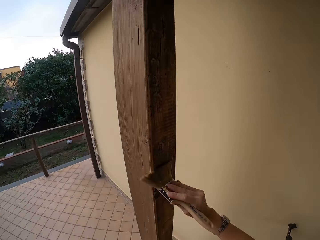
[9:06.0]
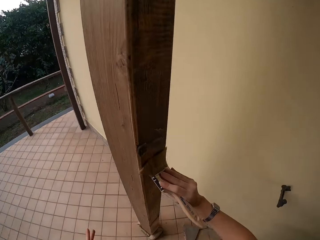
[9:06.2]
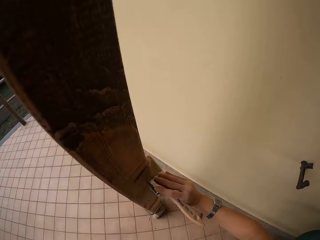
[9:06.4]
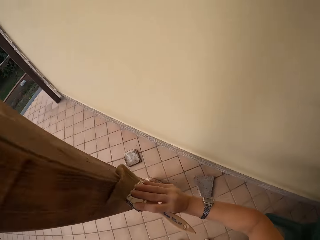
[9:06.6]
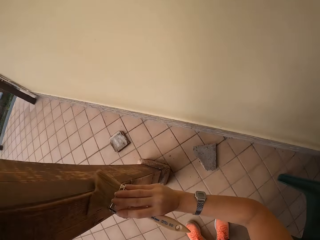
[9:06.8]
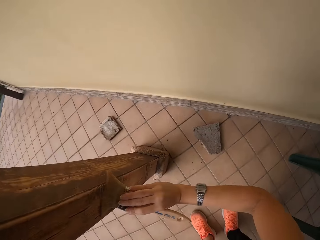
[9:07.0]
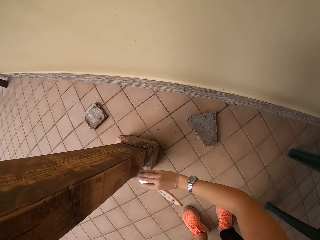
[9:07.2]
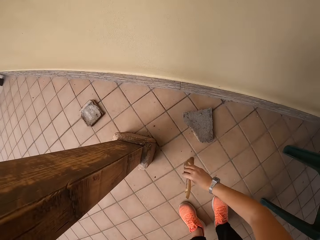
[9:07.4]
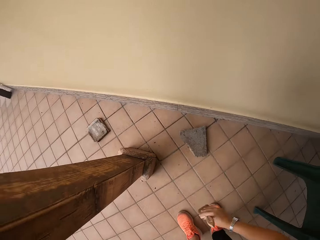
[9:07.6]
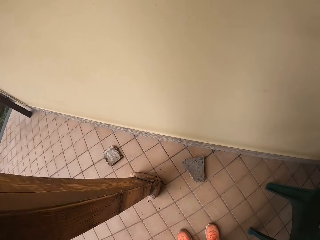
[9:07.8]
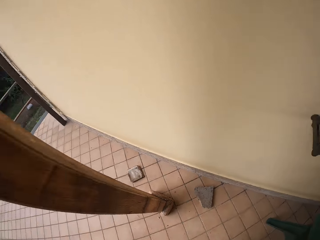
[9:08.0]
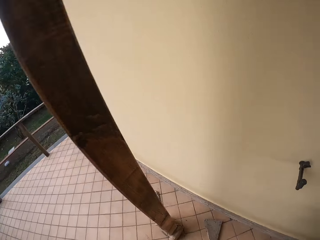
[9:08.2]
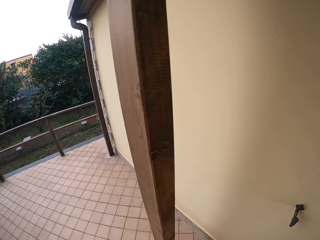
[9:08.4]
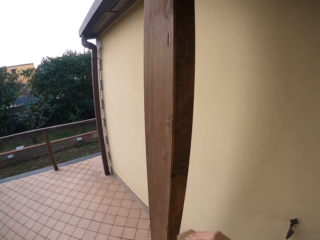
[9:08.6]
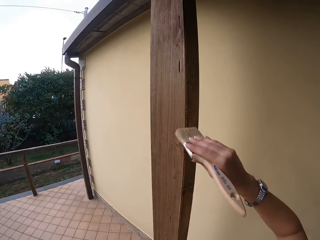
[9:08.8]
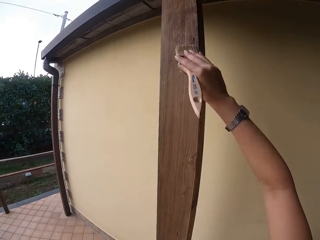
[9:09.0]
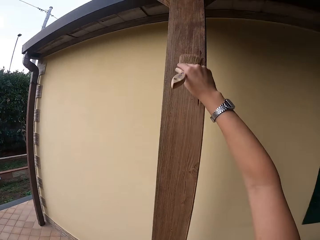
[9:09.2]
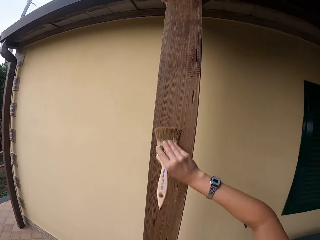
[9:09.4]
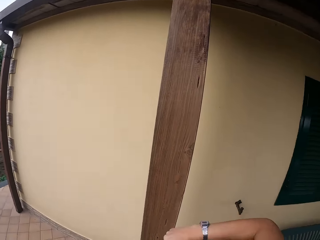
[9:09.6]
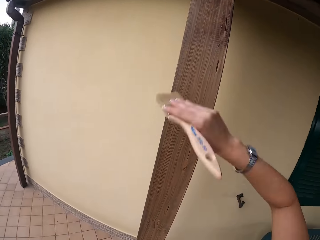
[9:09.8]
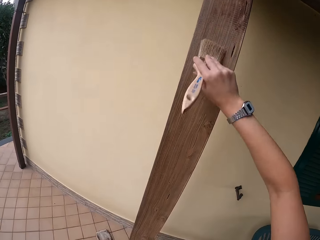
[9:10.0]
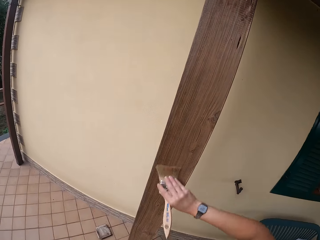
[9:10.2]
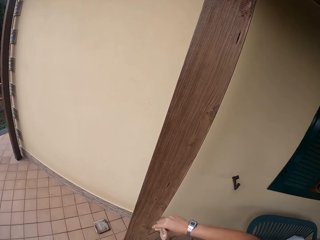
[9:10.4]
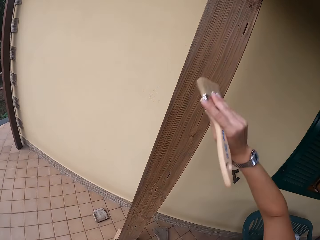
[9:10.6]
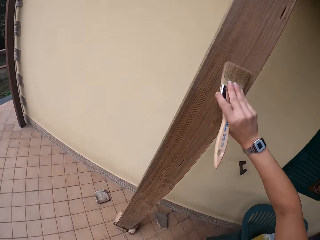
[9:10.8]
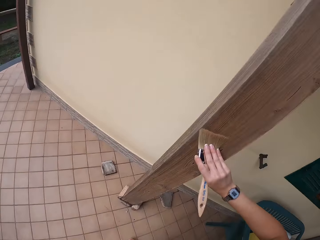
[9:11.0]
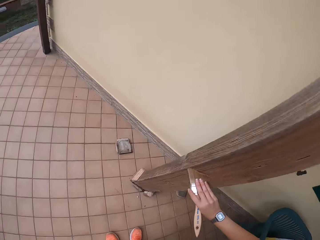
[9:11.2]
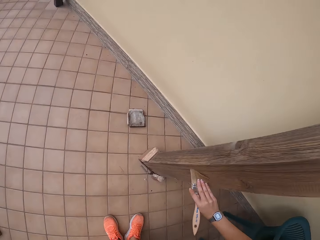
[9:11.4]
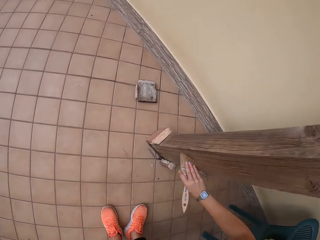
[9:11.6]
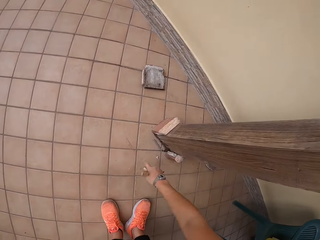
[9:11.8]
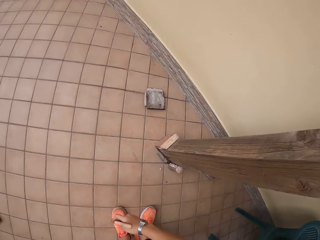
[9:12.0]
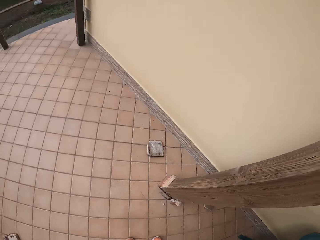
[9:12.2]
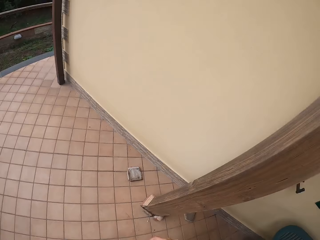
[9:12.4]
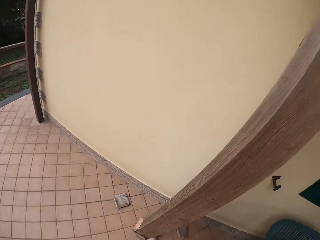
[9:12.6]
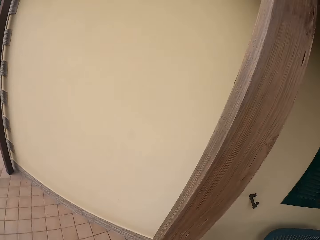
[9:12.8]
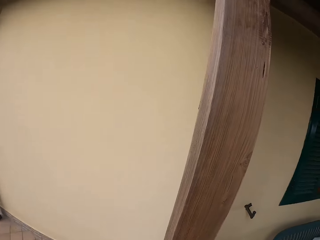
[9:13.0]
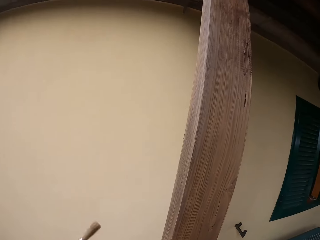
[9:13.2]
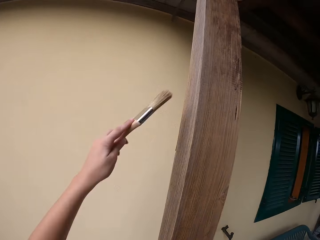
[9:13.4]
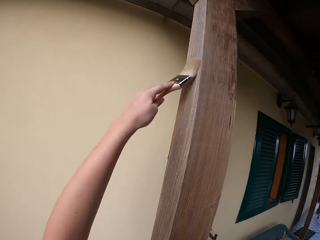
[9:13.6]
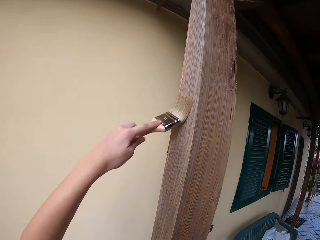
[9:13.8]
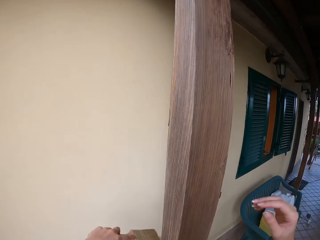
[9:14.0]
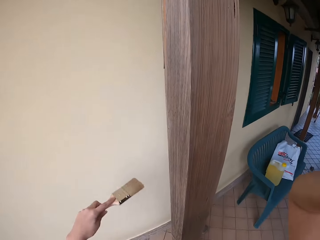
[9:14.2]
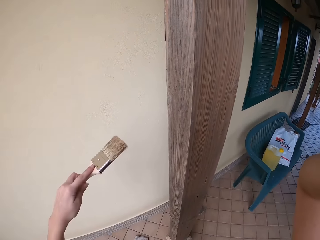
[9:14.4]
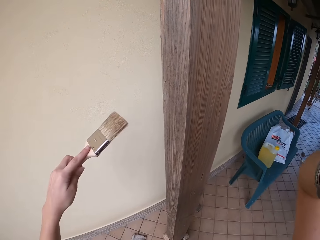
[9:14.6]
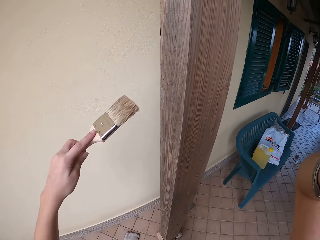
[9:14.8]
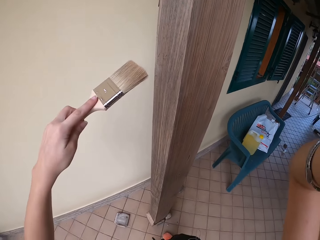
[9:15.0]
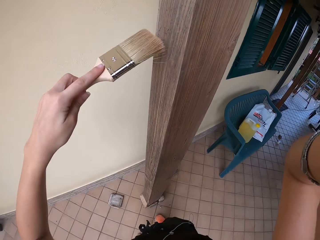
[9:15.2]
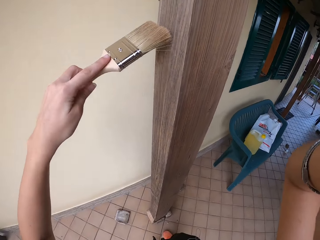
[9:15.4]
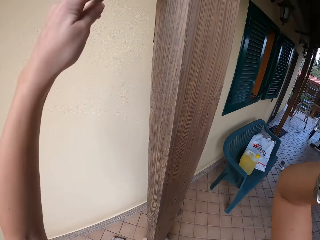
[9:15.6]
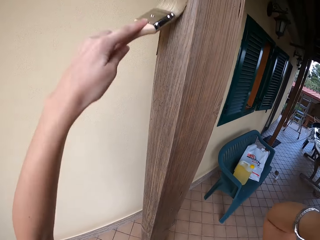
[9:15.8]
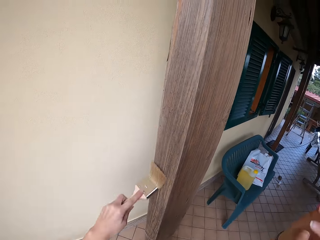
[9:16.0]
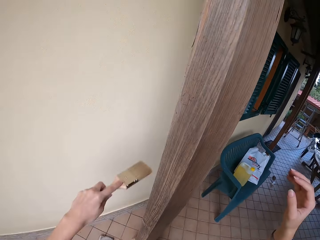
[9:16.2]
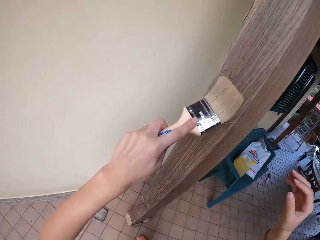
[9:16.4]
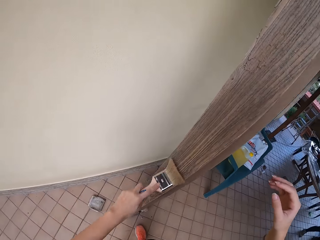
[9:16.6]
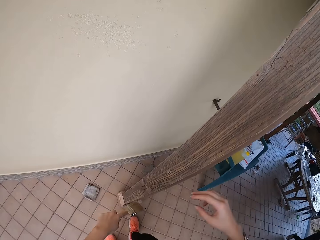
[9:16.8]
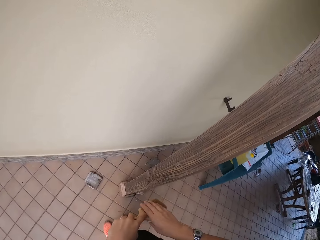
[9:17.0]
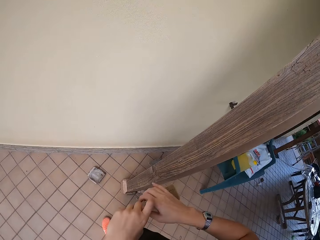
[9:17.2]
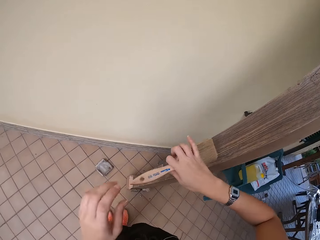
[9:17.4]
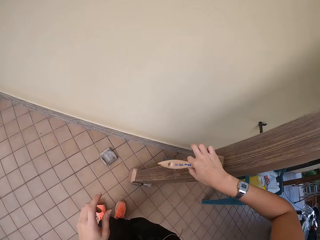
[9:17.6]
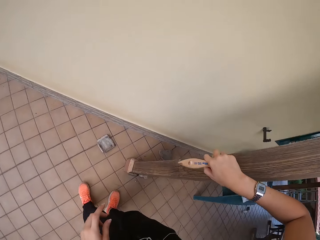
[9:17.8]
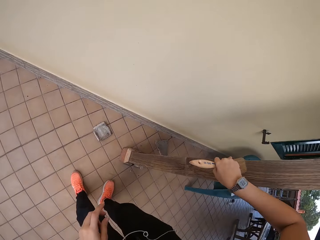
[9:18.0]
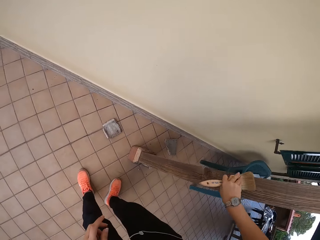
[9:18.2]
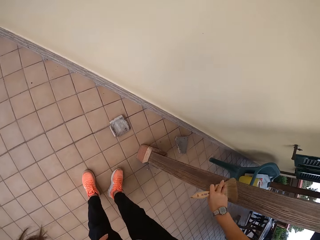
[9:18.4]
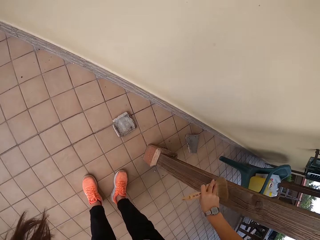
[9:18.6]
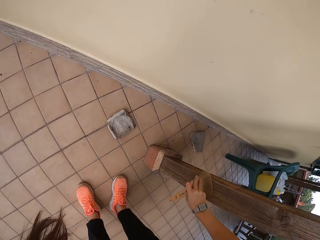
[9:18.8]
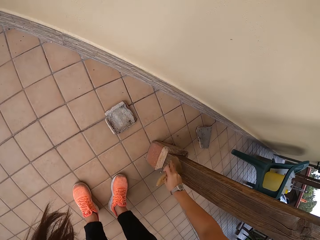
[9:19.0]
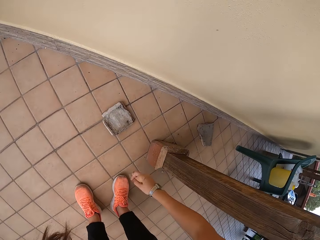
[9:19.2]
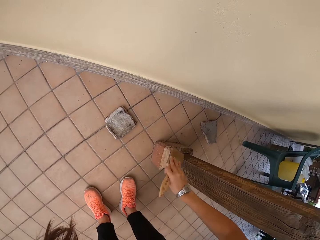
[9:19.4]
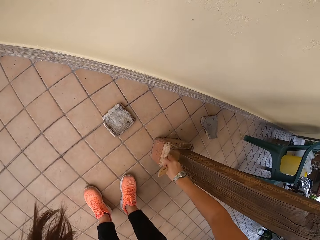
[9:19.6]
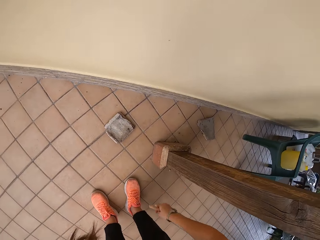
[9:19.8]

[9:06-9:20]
The camera wearer makes a step. She brushes the wood with a paintbrush. She looks at the wood. She brushes the wood with the paintbrush. She lifts the right hand. She paints the wood with the paintbrush. She moves the paintbrush to her right hand. She wipes the wood with the paintbrush in her right hand.

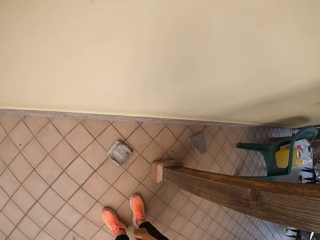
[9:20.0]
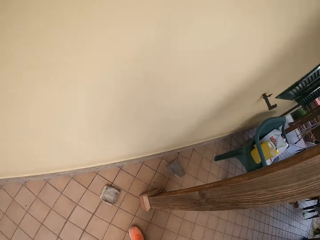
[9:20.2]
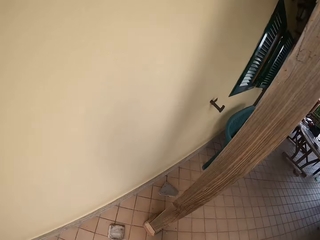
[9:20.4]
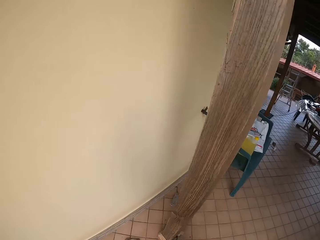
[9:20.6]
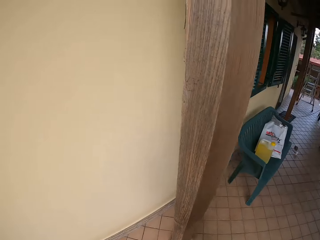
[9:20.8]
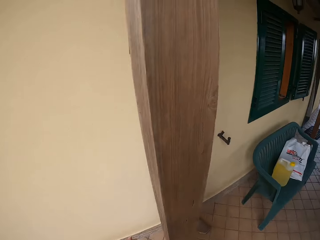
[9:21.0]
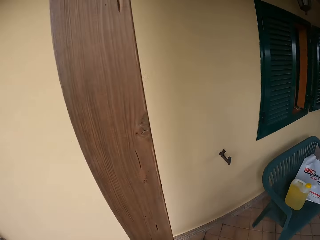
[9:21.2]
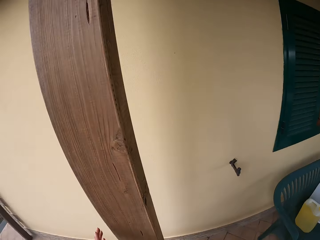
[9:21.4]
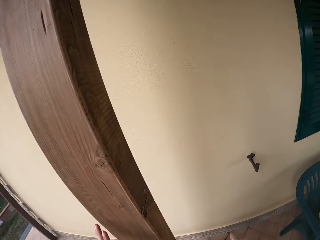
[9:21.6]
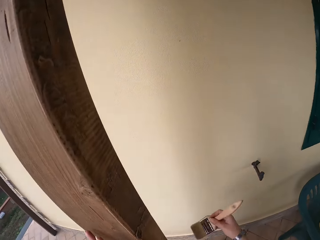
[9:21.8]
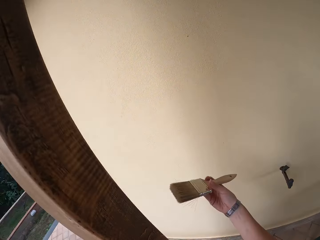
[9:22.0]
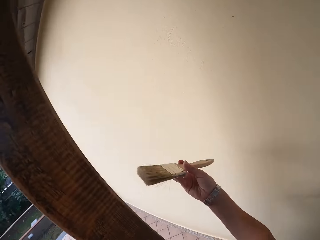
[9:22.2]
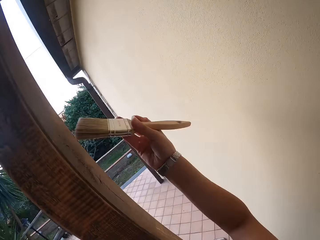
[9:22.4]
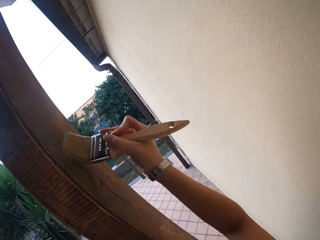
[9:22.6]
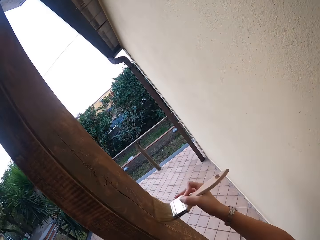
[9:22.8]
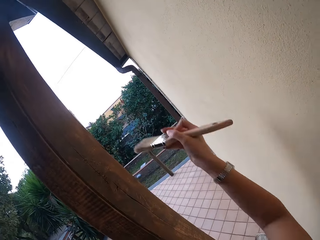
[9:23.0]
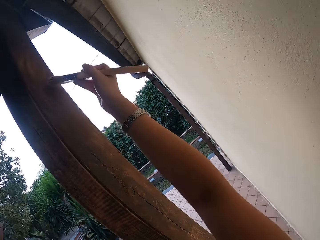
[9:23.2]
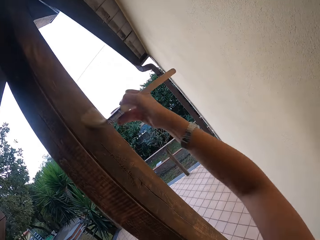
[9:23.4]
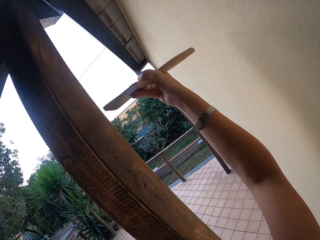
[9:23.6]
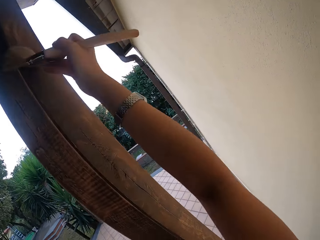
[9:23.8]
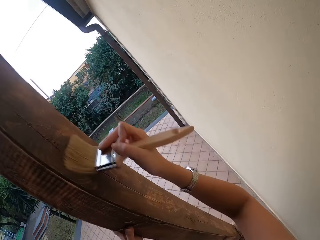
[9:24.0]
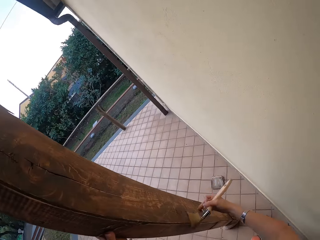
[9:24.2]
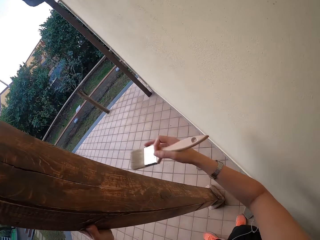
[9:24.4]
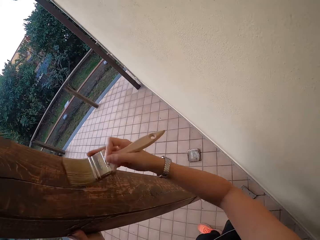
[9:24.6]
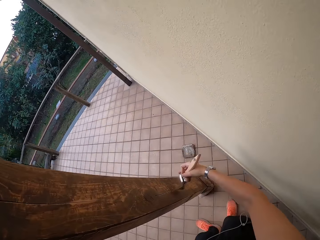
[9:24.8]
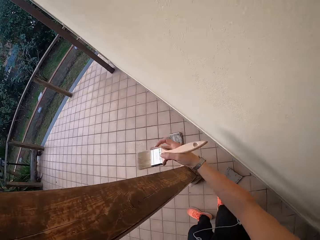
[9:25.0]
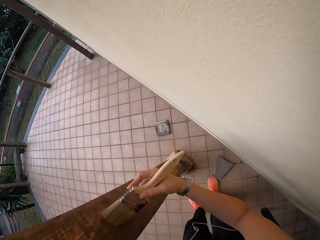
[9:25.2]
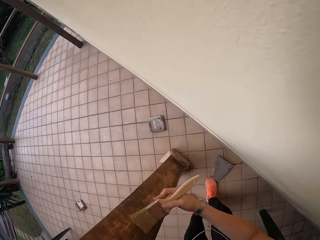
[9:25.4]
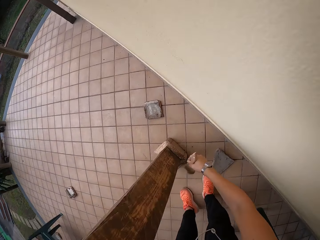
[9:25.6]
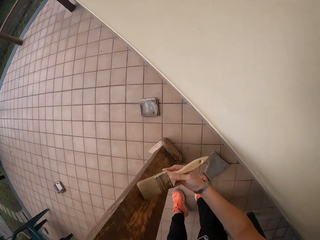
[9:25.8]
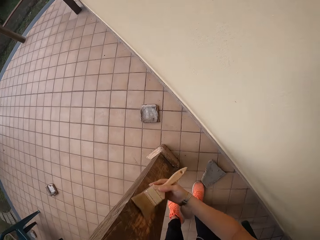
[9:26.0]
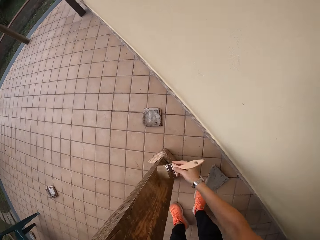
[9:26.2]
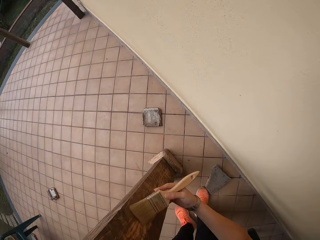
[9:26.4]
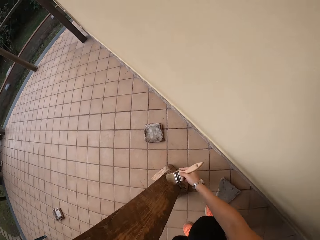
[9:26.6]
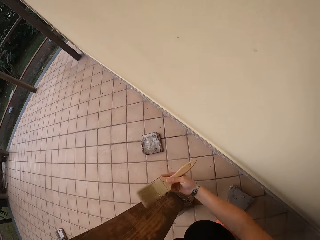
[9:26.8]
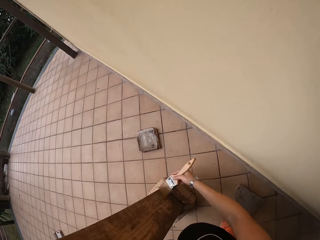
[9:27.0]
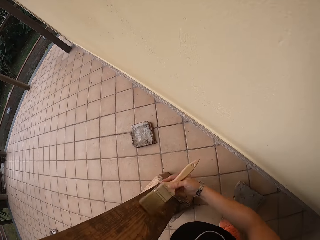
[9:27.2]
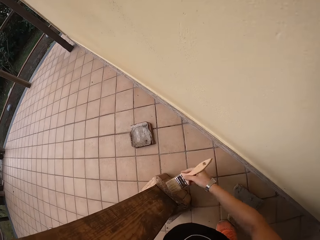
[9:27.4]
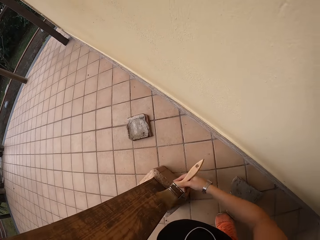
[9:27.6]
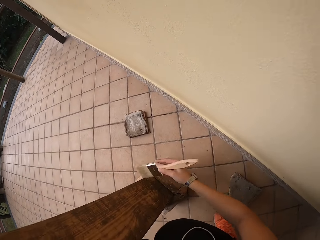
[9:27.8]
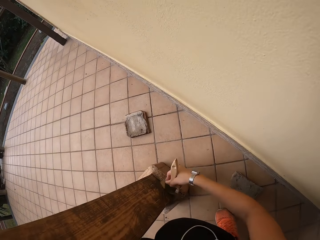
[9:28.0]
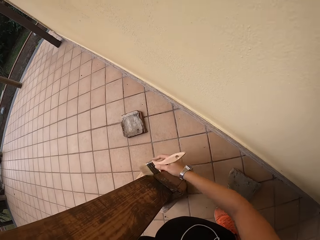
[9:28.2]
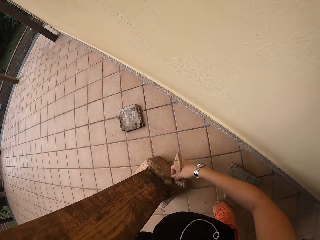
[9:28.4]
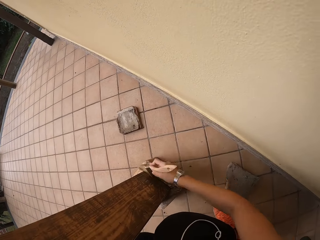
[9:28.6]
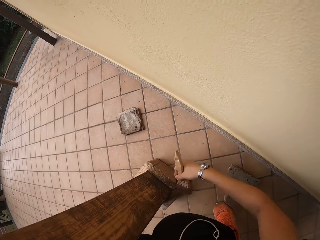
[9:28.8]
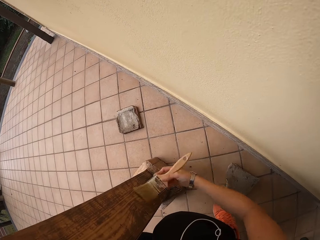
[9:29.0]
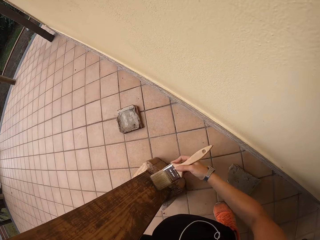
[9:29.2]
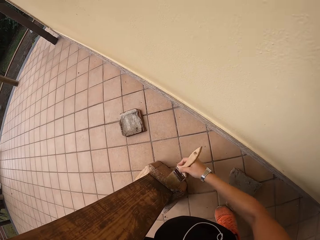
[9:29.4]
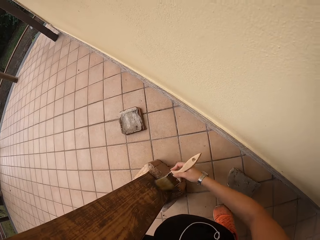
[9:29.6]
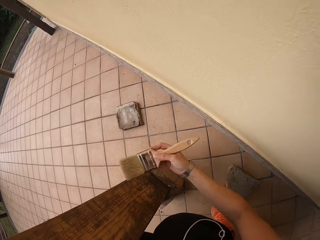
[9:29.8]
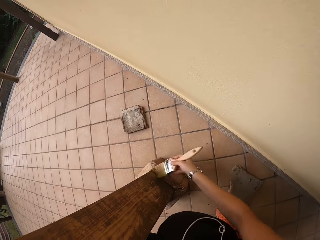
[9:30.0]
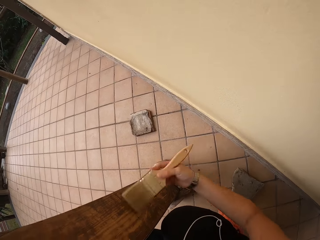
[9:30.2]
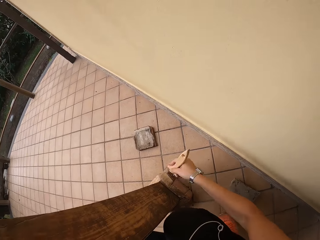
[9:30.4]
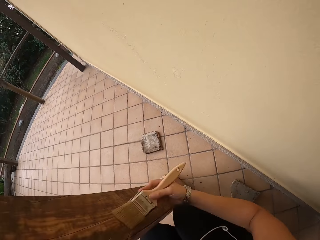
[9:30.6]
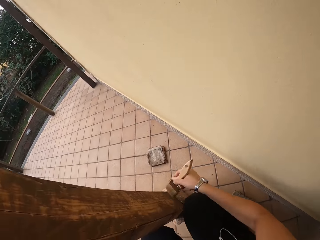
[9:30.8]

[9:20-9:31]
The camera wearer walks around. They paint the wood with a paintbrush.
